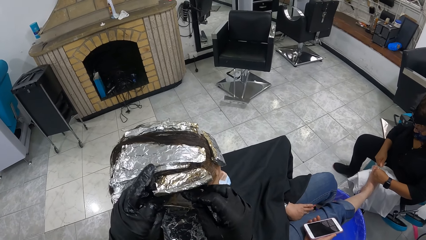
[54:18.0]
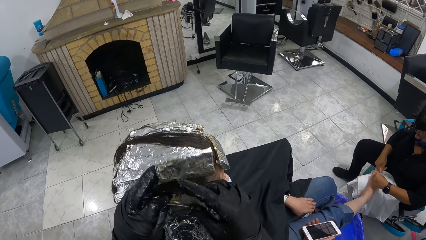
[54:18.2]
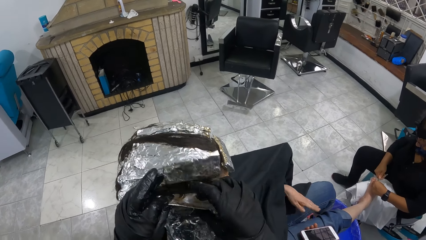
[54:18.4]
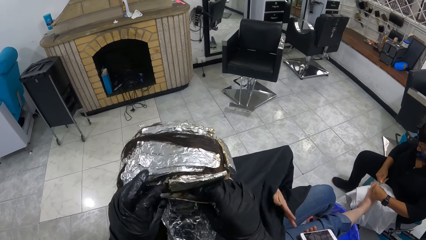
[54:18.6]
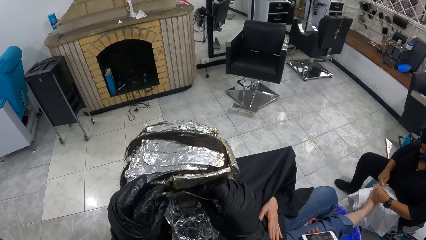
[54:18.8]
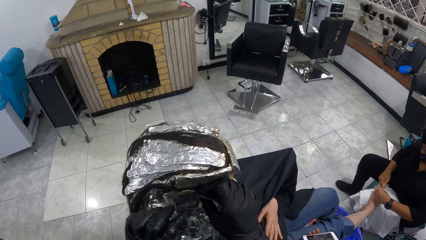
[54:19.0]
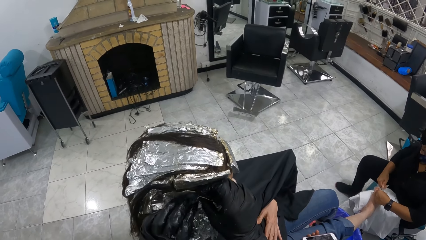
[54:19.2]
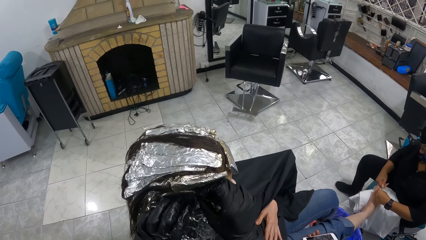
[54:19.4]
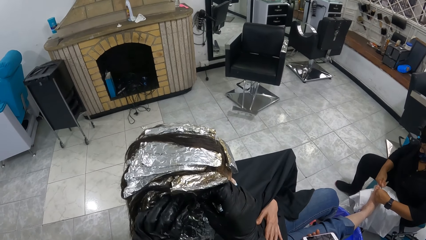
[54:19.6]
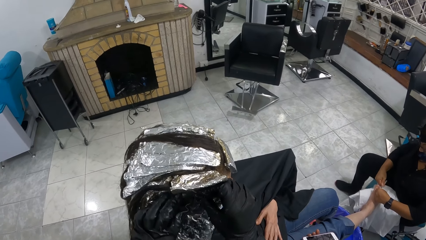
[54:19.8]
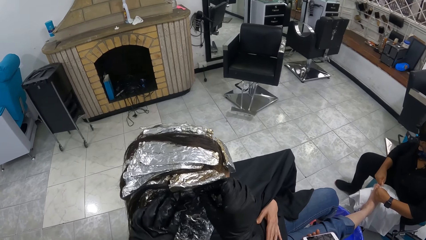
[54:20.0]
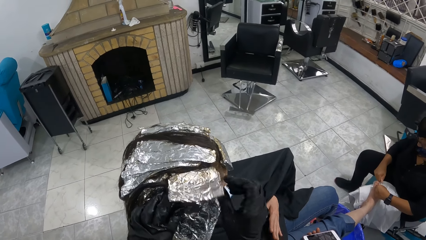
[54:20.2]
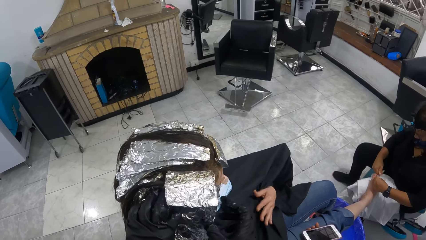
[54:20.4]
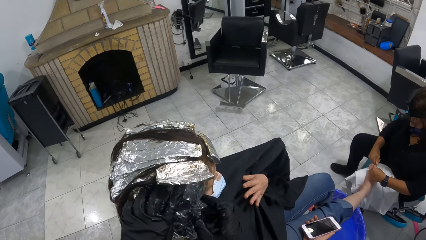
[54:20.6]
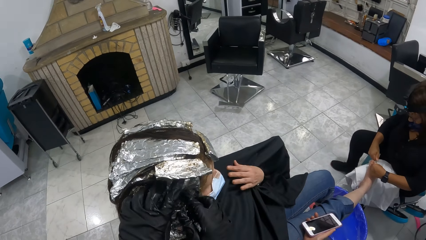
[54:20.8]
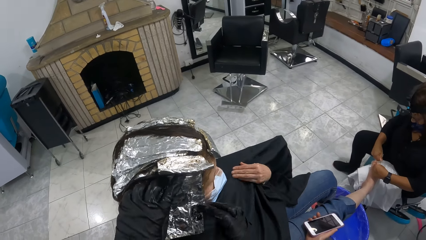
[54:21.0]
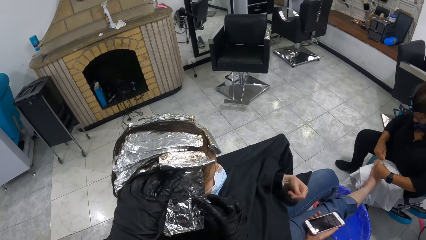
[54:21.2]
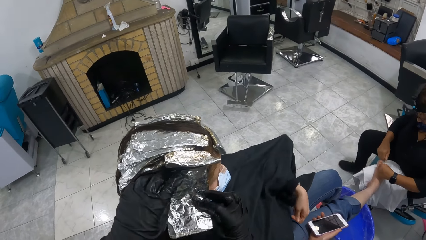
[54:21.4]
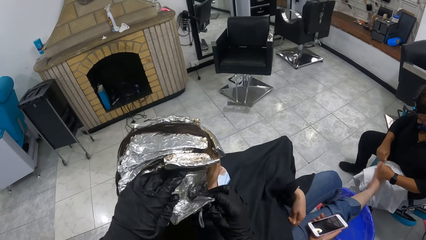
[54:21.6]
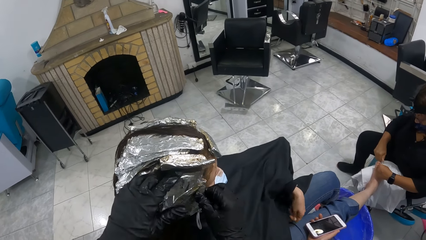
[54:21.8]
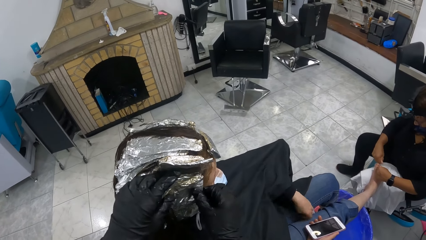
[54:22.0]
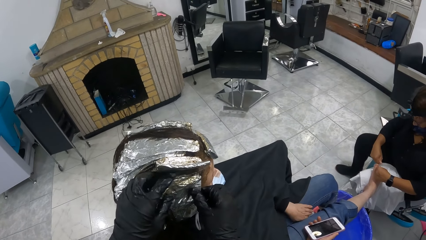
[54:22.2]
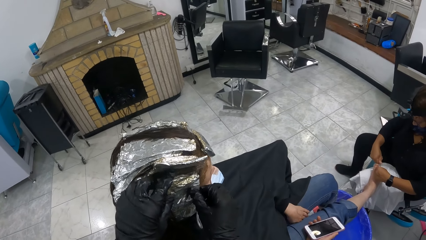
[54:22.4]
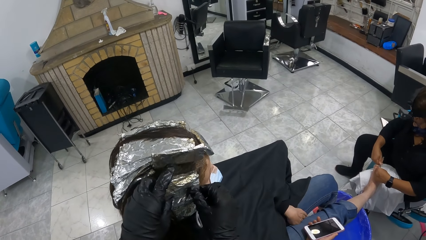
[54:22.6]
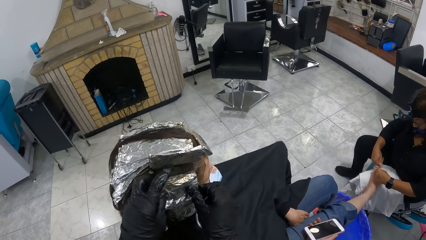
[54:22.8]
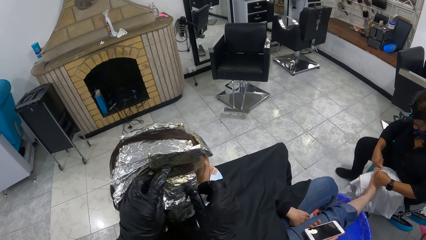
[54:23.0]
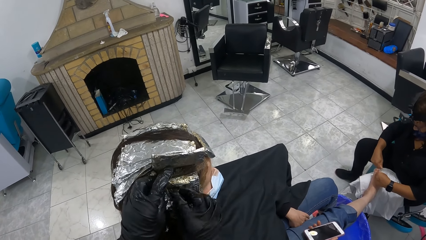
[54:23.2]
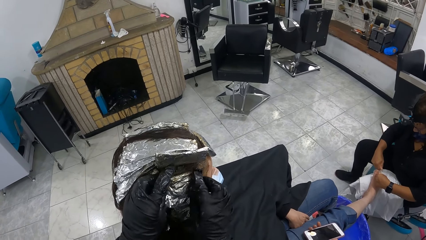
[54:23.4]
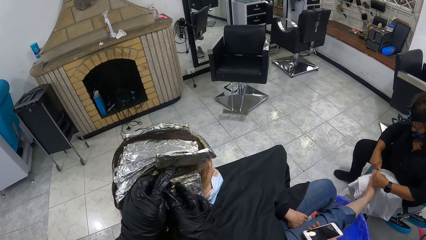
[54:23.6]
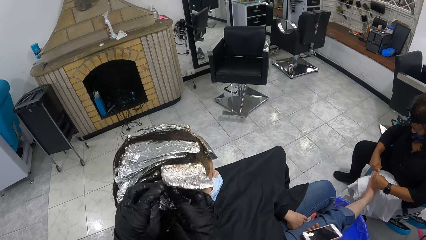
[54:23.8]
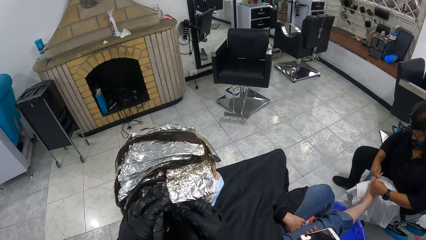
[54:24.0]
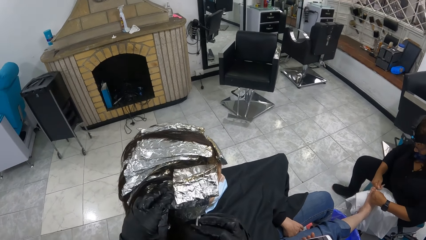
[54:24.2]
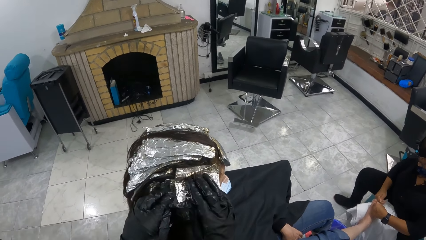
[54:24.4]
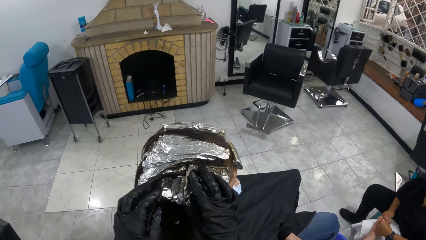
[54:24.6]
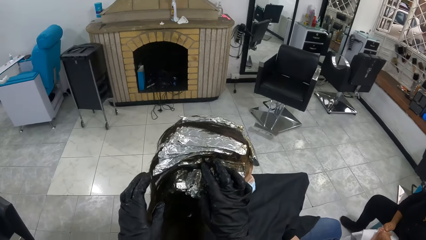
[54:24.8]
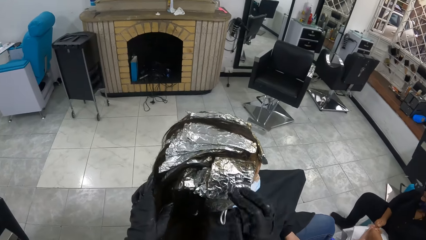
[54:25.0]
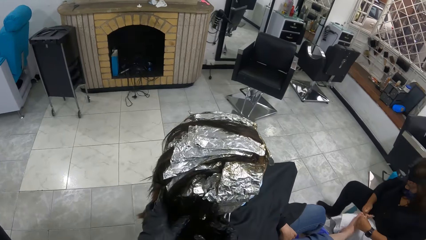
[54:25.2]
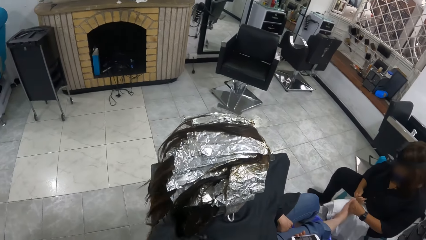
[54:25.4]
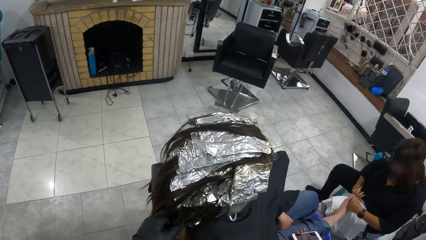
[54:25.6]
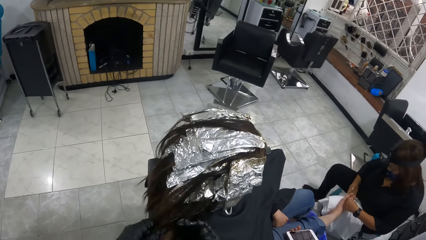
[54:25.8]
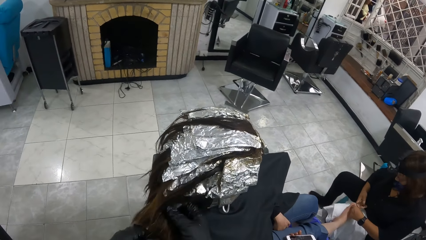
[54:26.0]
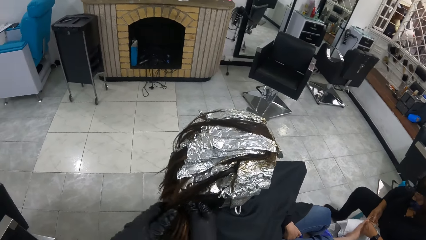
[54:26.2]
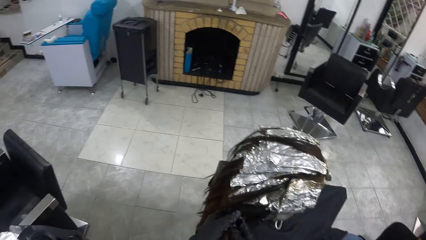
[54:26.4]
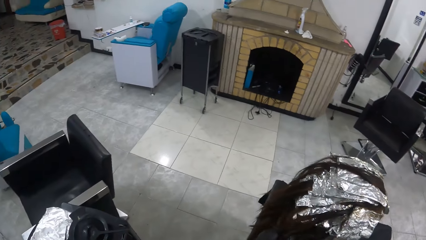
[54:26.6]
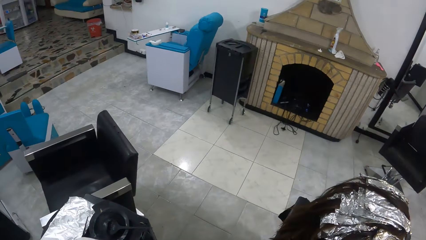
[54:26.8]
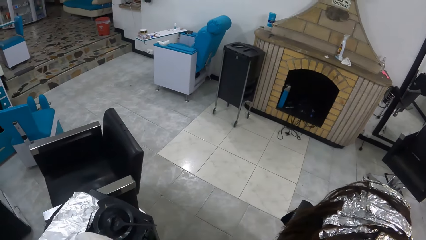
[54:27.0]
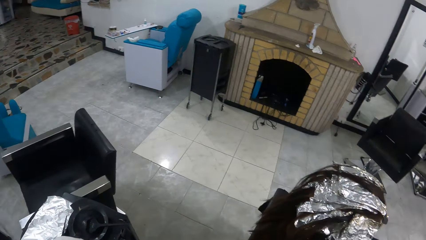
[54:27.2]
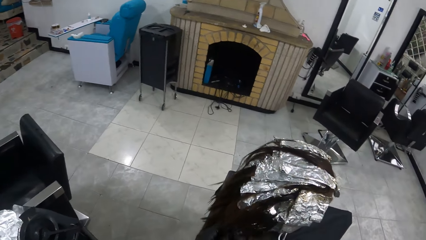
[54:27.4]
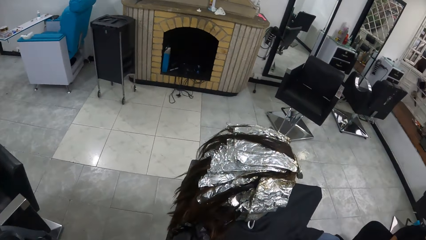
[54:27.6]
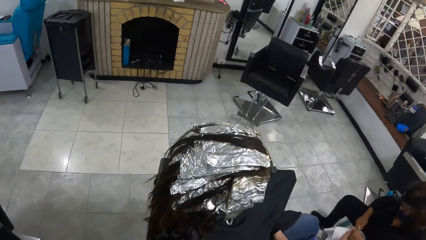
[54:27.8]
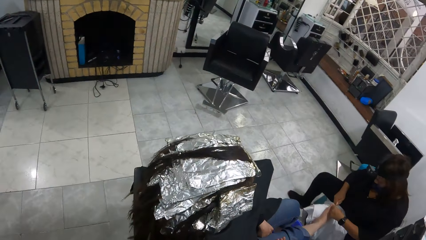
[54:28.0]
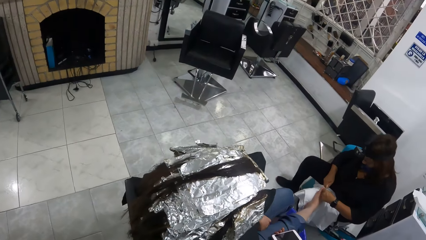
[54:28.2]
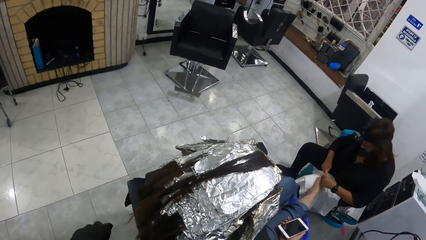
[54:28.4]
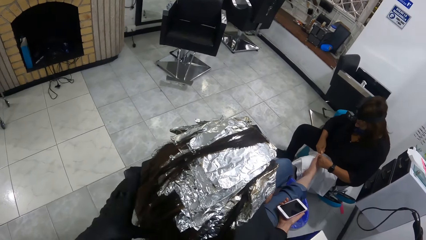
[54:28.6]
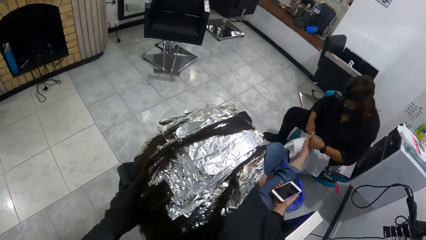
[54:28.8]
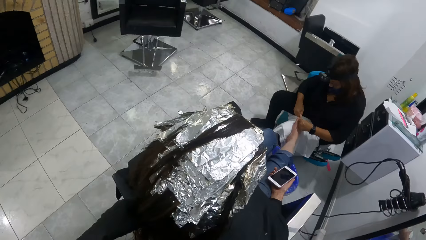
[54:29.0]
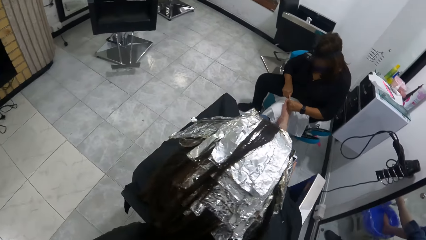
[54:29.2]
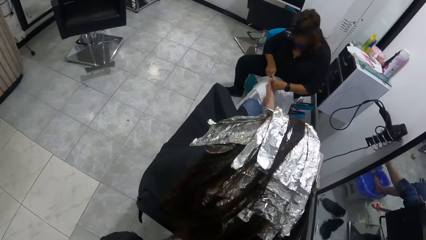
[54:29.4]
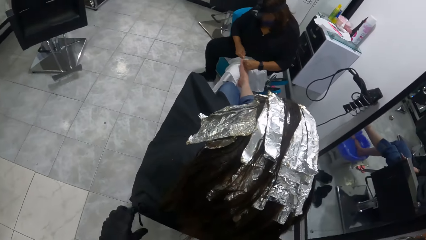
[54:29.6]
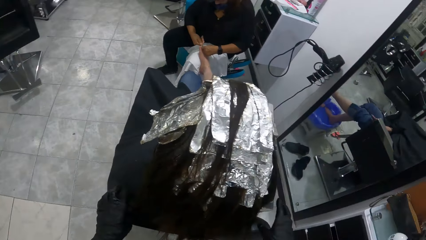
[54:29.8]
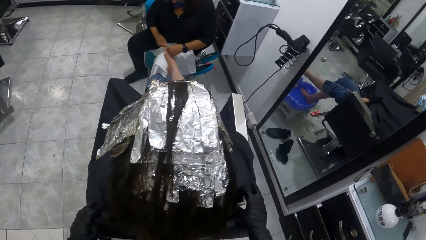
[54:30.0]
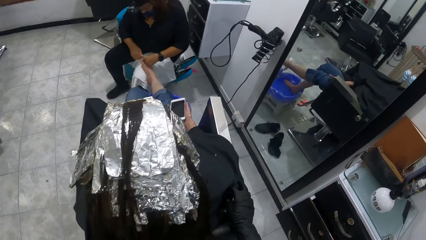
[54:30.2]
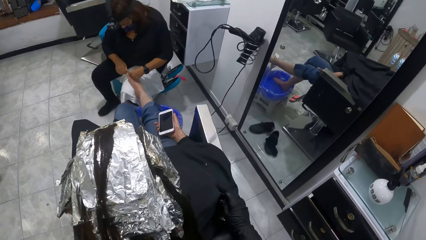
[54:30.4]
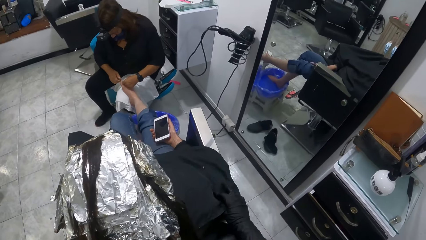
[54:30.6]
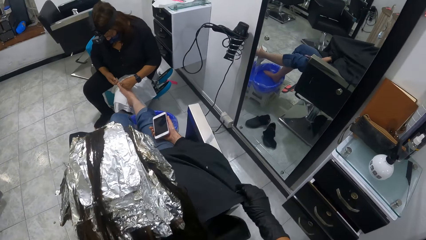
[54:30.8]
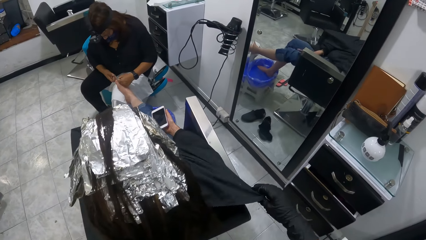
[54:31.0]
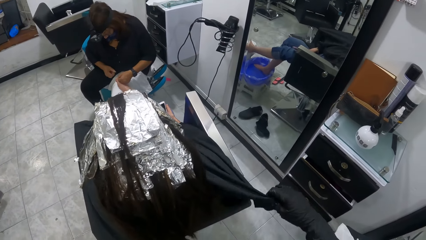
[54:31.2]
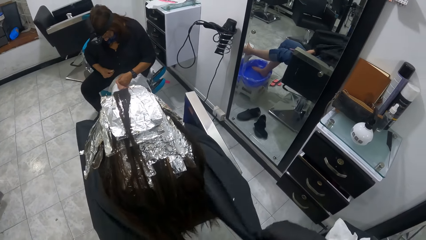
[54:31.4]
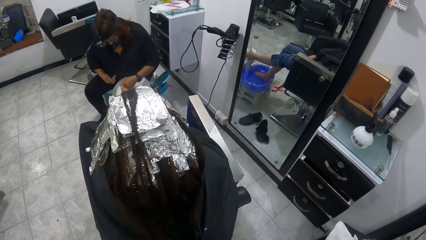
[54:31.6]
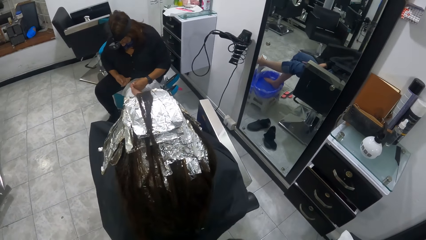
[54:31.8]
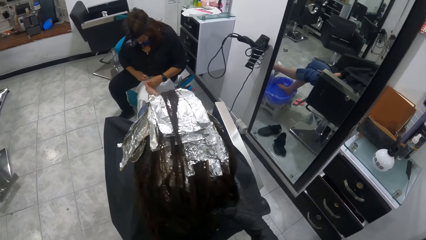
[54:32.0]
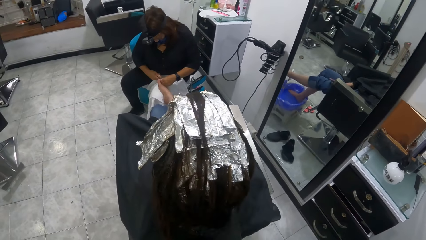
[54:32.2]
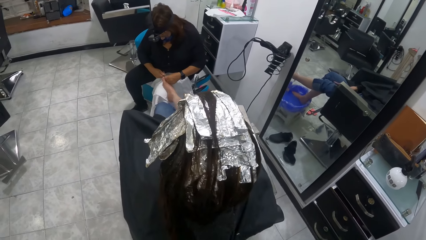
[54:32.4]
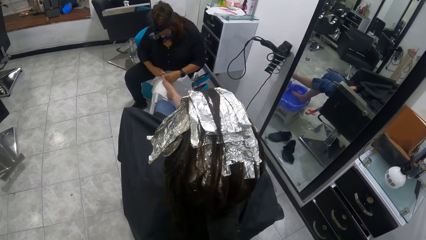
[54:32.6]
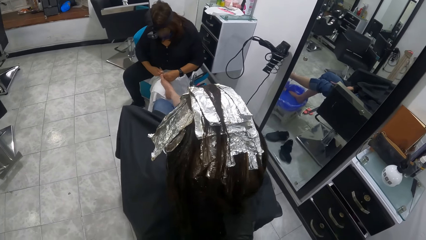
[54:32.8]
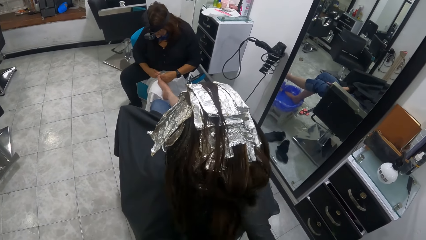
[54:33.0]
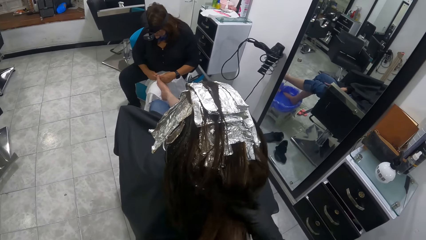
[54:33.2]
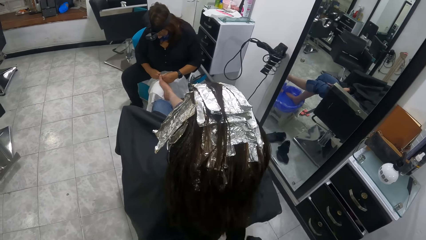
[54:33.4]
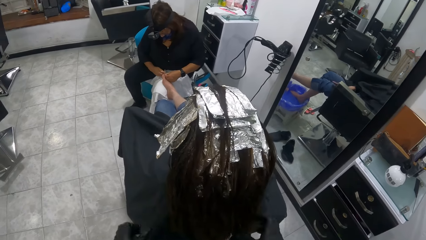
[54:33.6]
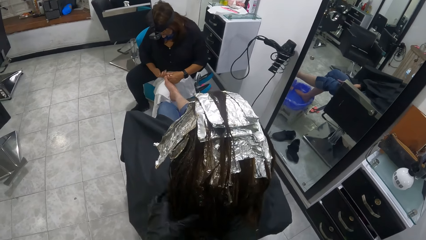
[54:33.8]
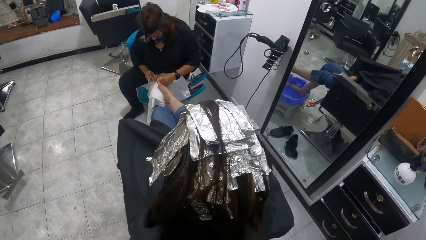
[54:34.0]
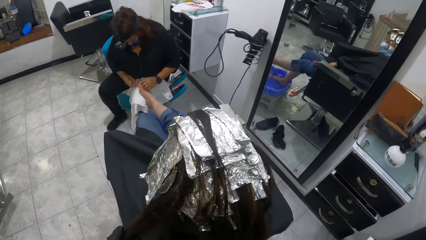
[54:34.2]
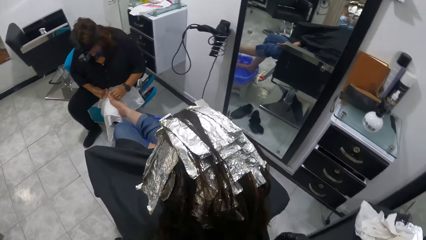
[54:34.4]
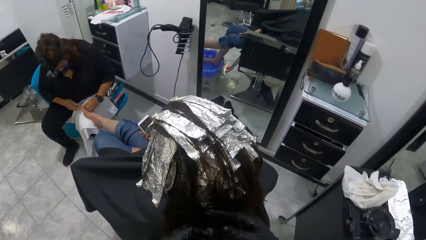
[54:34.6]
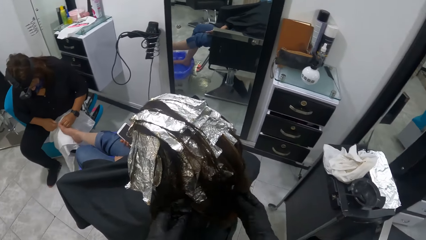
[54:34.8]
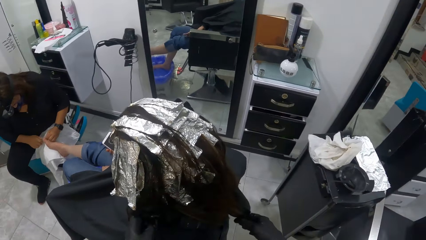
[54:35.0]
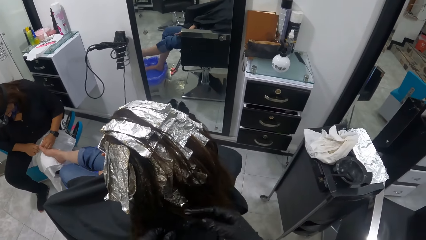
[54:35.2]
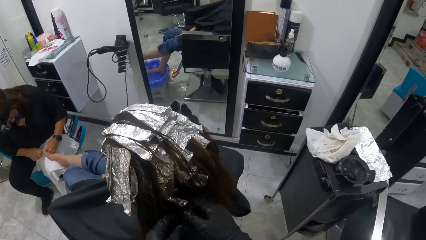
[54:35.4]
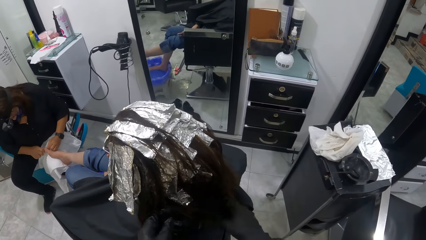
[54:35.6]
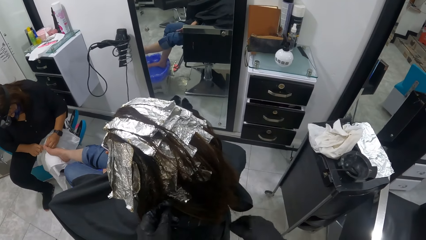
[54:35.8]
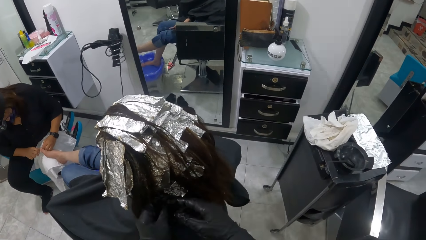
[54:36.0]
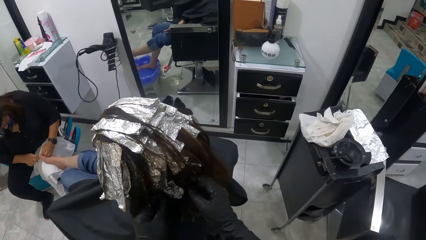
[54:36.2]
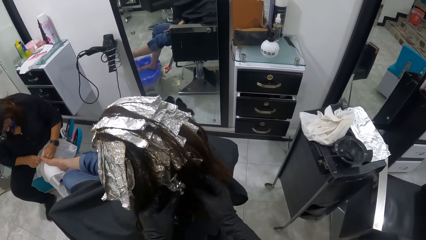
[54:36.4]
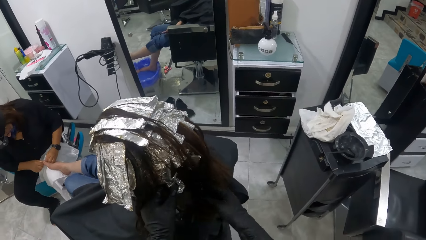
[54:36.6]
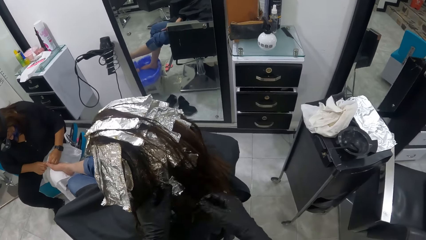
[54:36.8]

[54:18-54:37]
The camera wearer folds the foil on the woman's hair with her hands. She spreads the dye on the woman's hair with her hands. She looks around. She moves around the woman. She adjusts a salon cape on the woman's neck with her hands. She covers the woman. She spreads the dye on the woman's hair with her hands. She makes the woman's hair.
